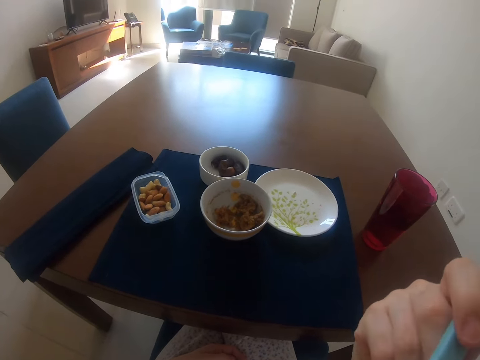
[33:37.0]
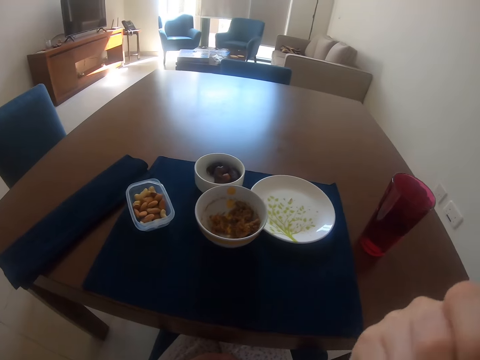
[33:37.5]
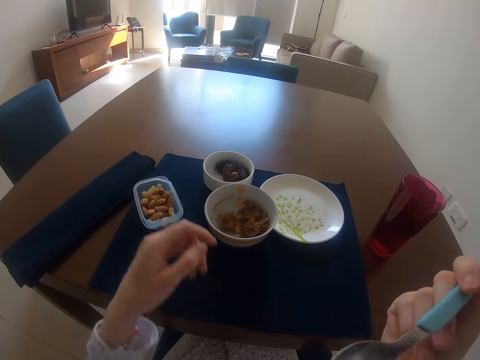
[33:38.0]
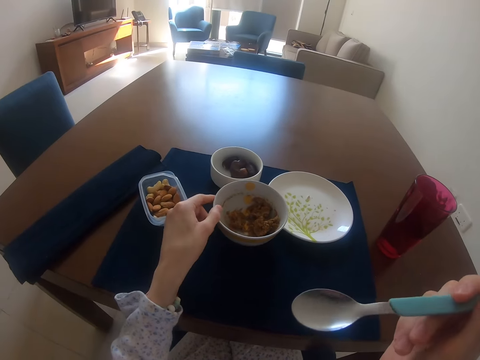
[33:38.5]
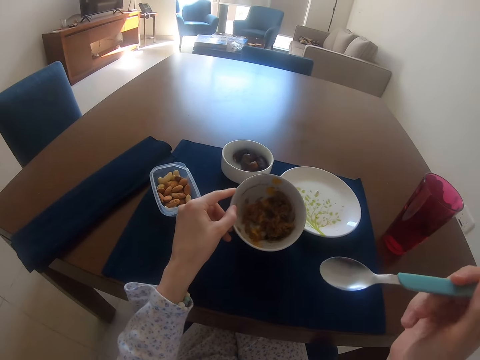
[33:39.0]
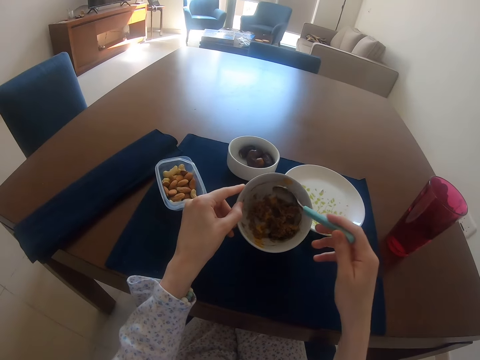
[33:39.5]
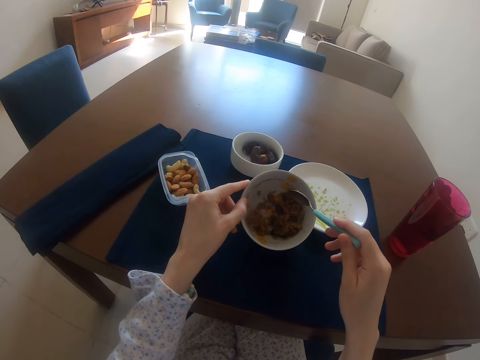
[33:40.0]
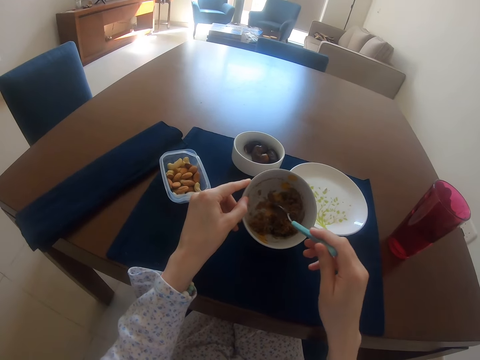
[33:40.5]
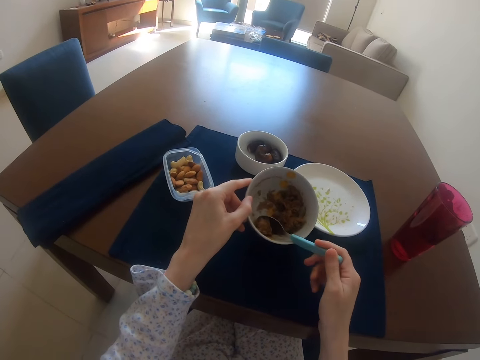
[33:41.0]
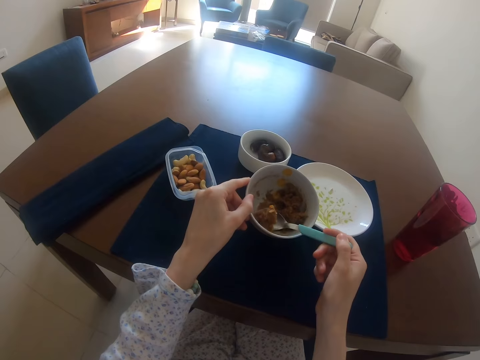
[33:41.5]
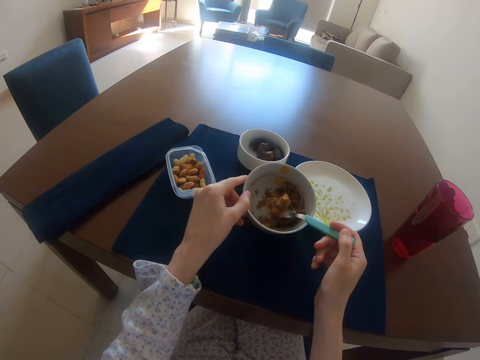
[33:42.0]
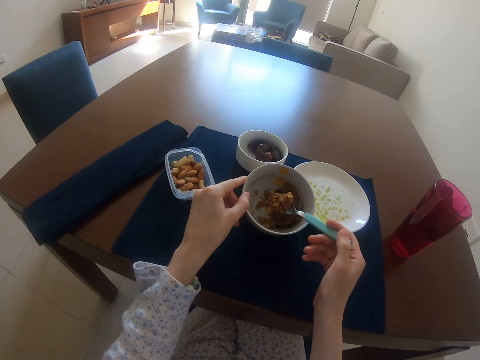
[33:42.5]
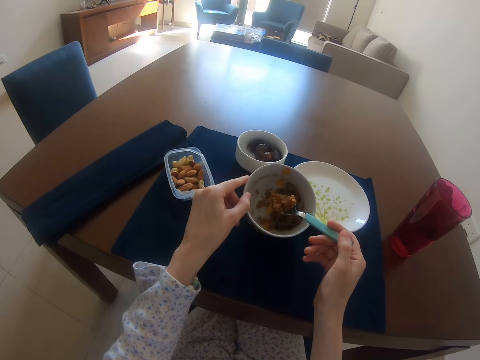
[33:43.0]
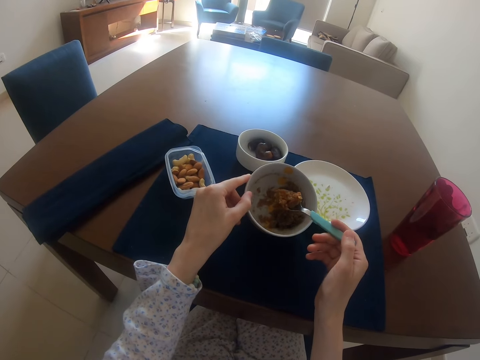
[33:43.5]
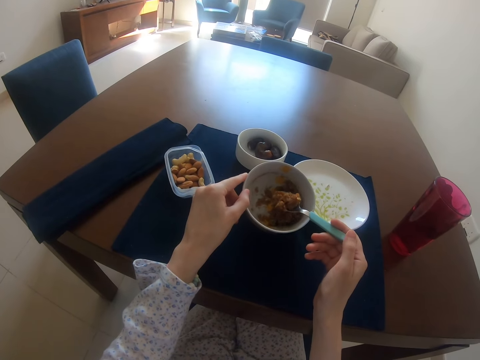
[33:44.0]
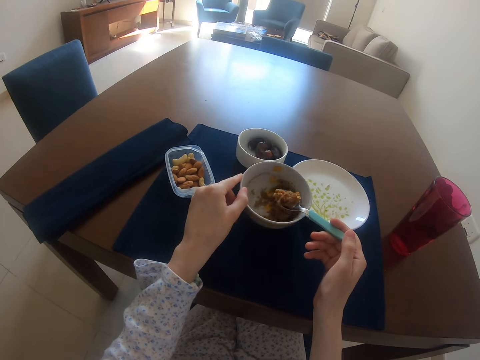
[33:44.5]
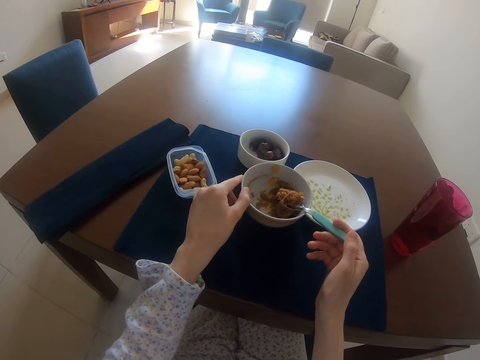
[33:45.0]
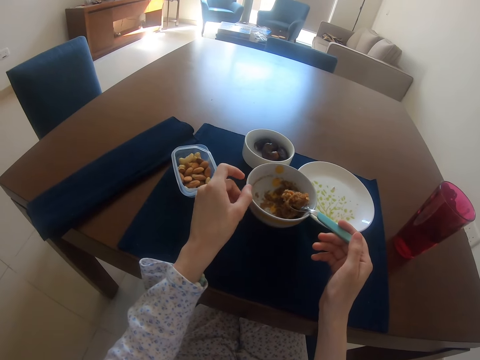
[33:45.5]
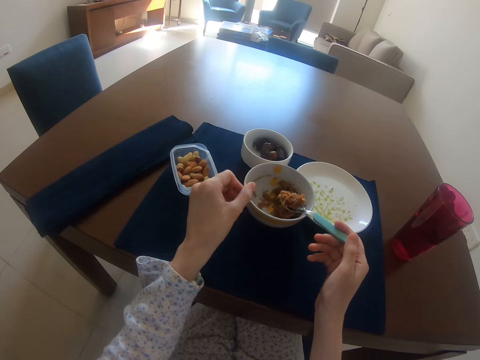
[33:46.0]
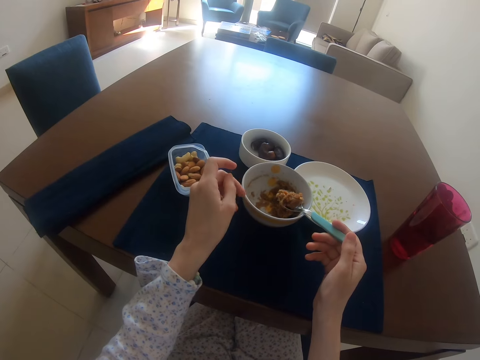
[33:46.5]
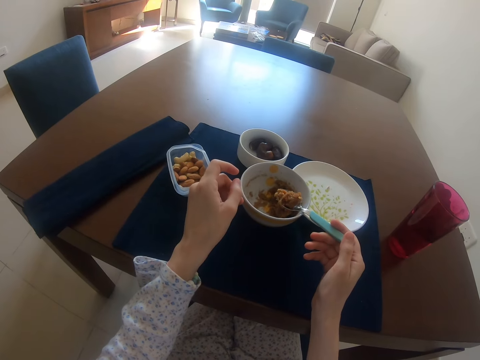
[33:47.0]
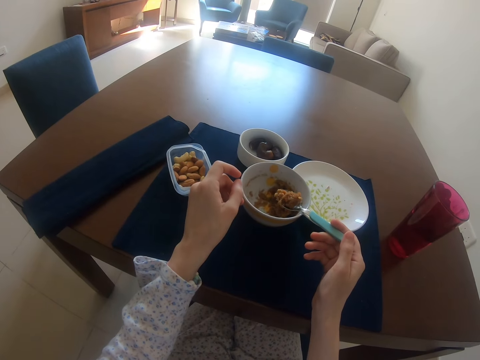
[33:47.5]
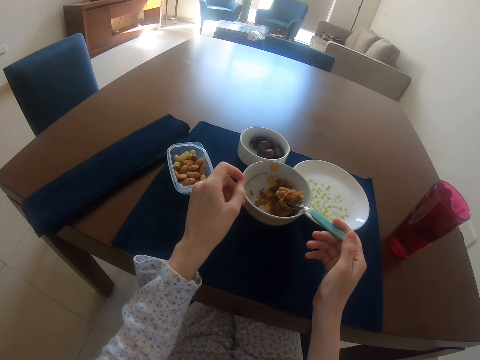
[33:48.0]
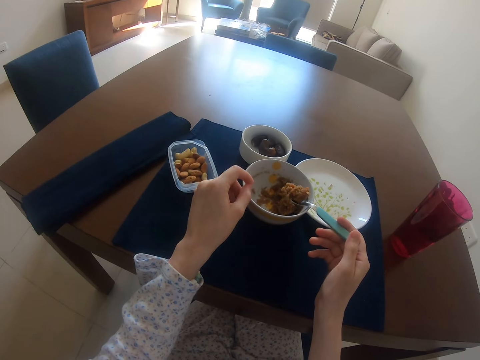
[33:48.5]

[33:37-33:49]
The camera wearer holds the plate with the left hand. They scoop food from the plate with a spoon. They stare at the food.

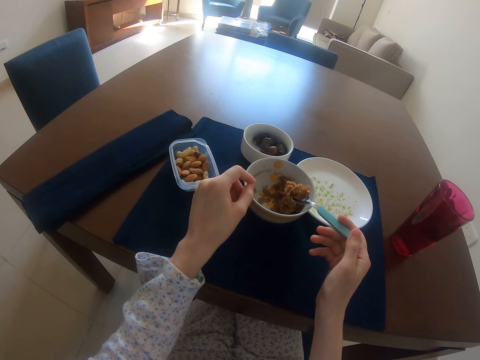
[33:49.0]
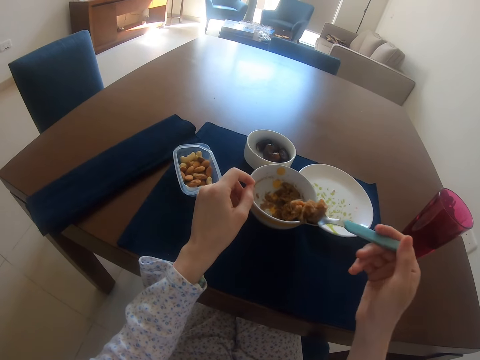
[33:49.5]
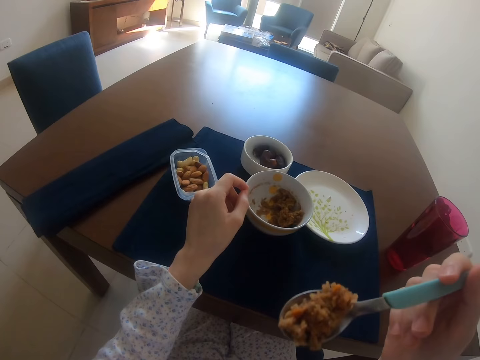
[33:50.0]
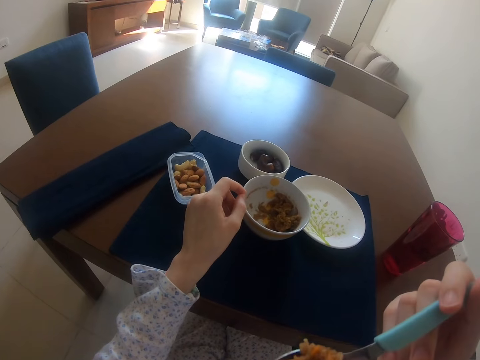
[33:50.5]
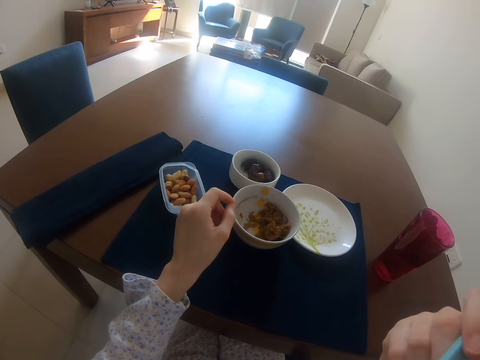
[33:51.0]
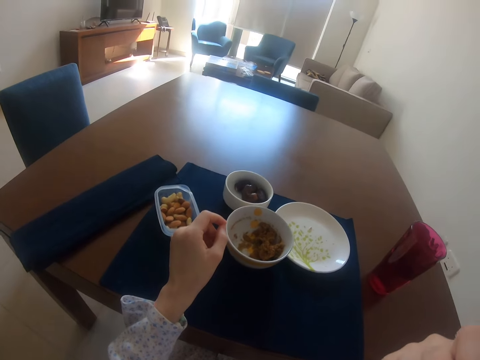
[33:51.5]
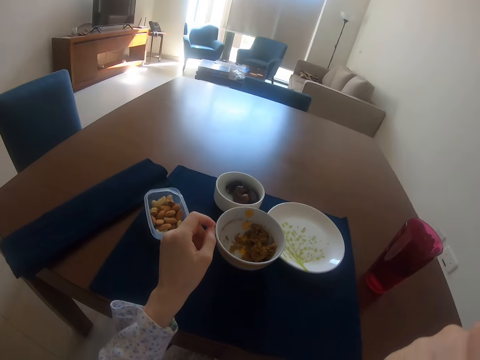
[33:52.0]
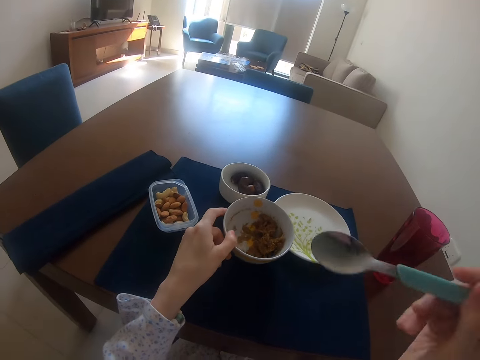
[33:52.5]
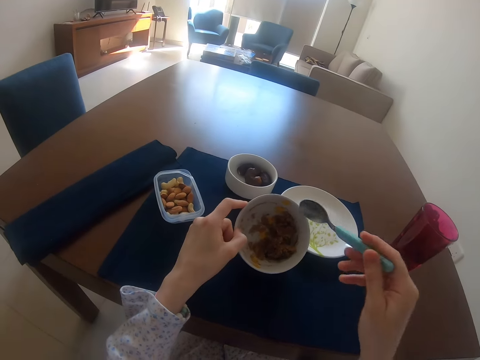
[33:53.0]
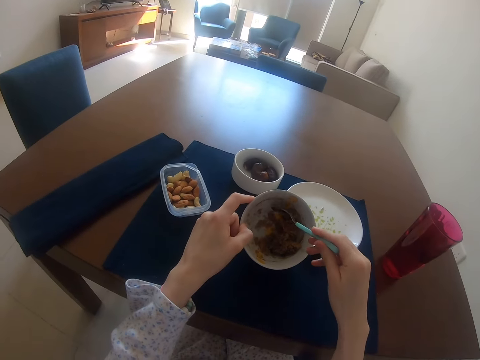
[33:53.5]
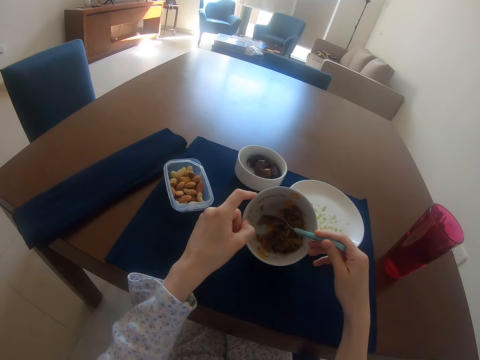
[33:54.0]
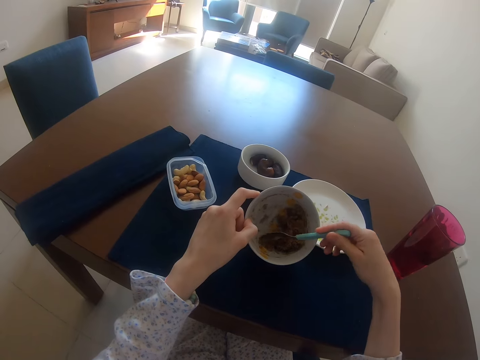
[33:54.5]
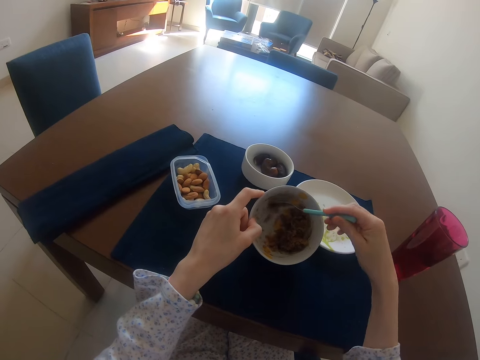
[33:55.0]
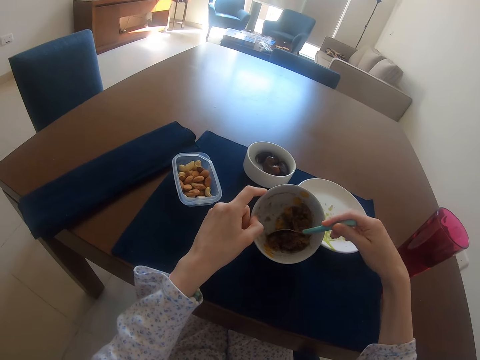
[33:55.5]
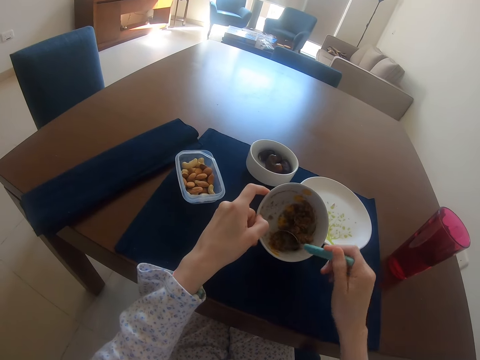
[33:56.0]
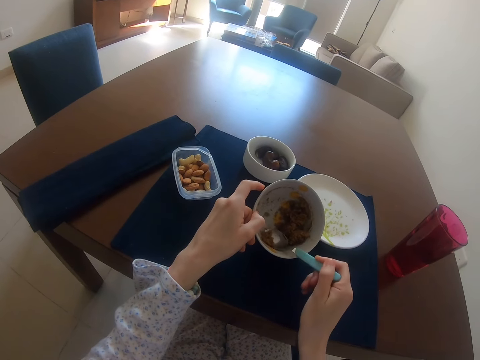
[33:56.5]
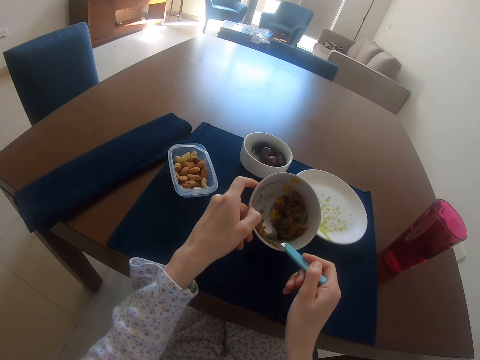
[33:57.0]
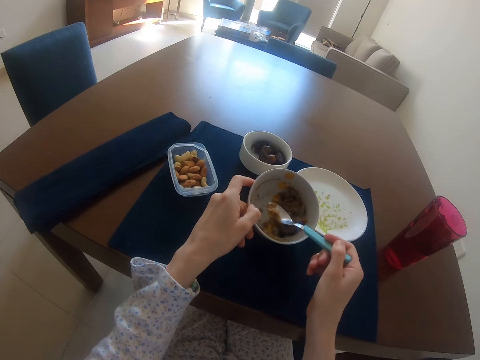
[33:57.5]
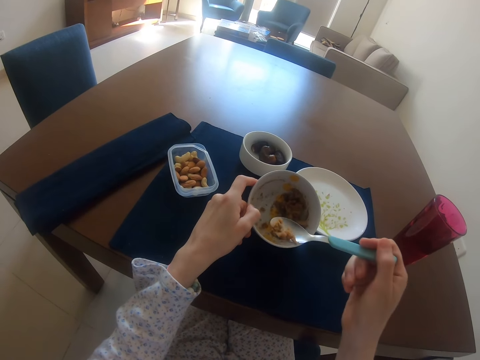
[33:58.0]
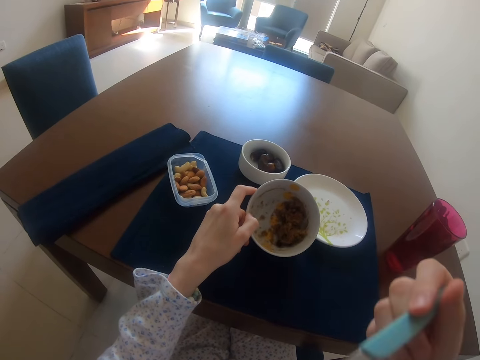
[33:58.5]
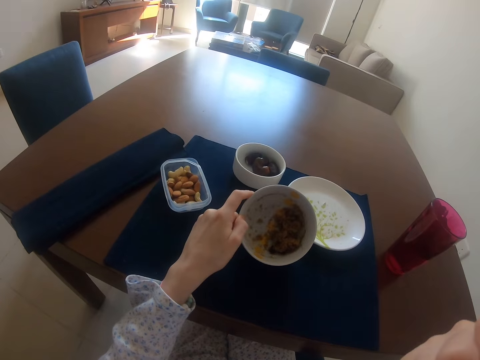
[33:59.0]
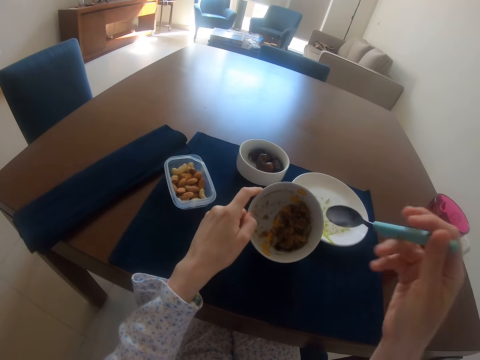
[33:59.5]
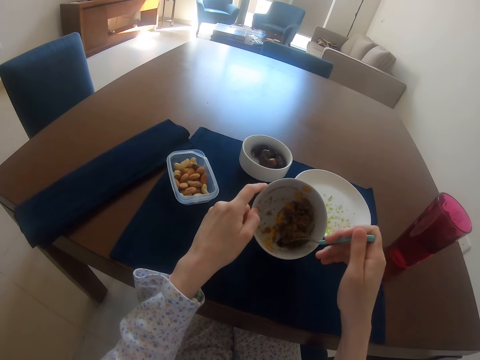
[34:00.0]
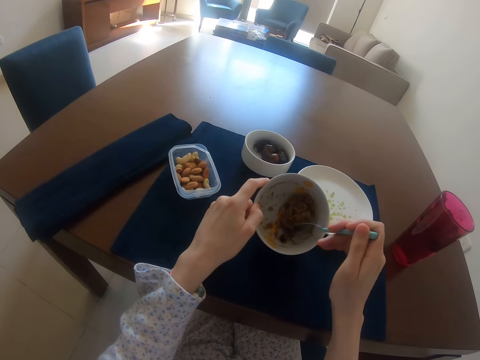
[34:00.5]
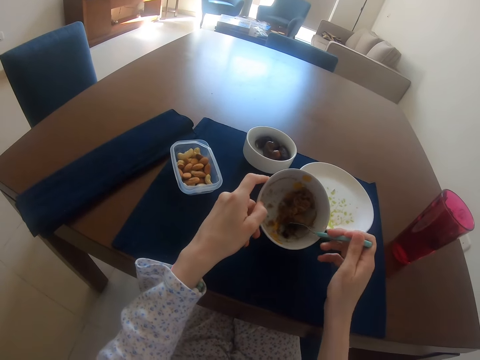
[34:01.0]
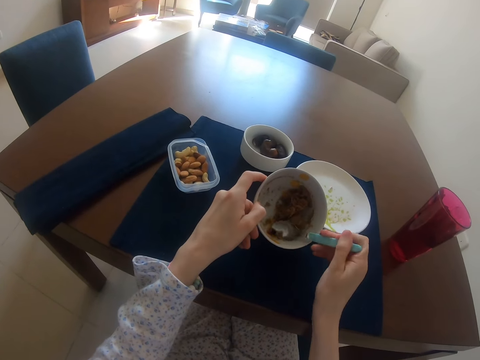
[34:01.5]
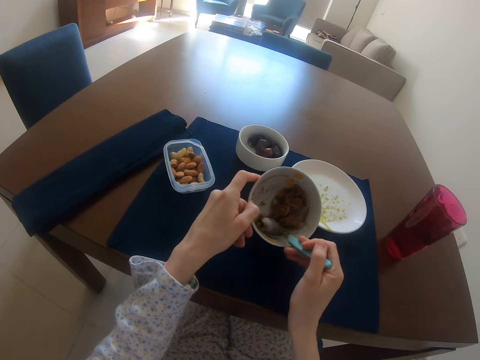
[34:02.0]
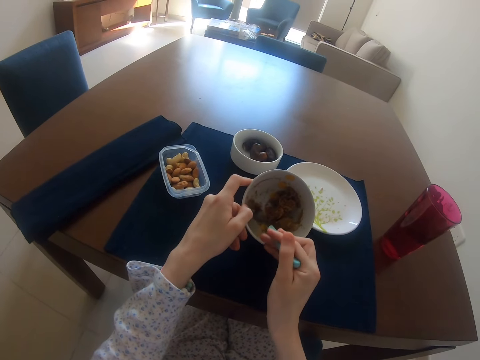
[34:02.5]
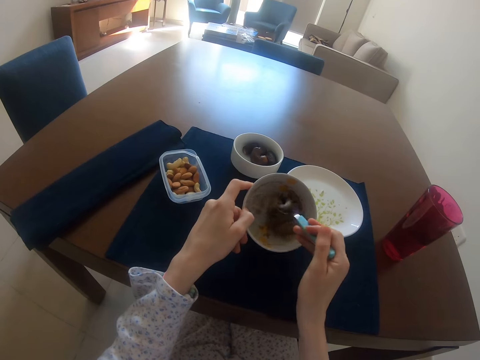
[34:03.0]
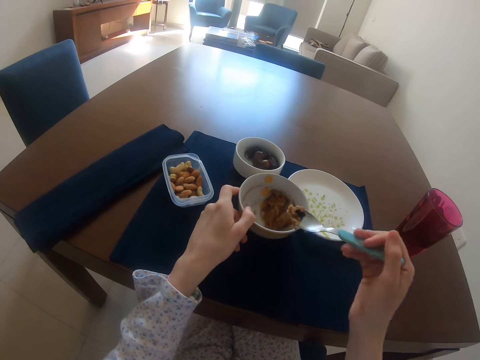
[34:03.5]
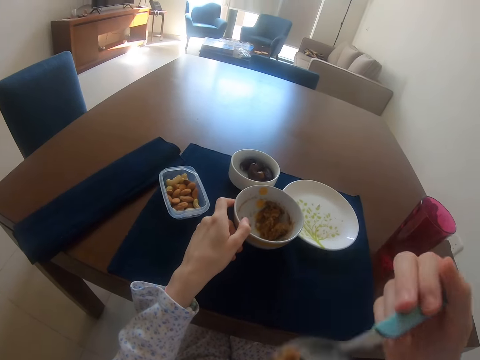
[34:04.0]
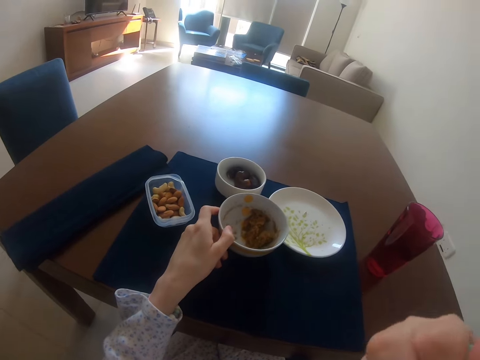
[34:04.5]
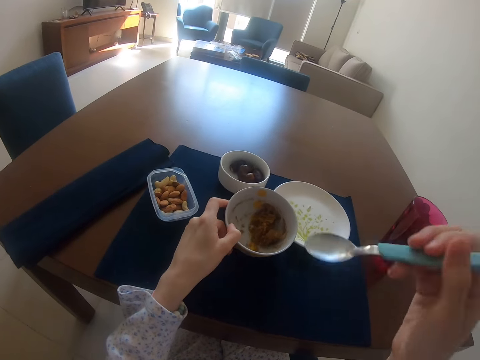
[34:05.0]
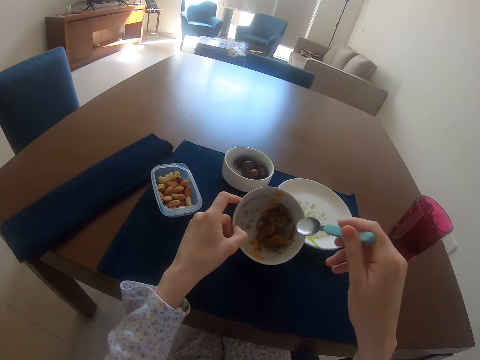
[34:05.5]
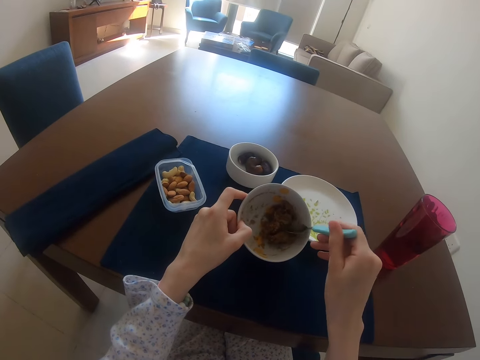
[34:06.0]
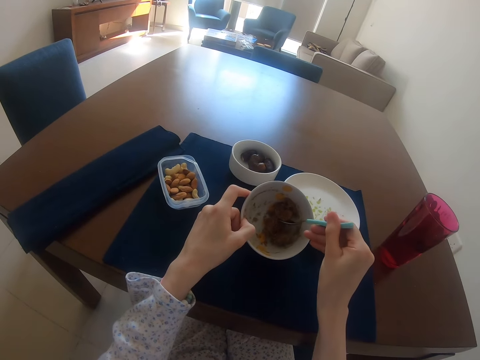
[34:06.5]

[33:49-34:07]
The camera wearer eats the food. They bend the plate on the table. They scoop food from the plate with a spoon. They eat the food. They push food in the plate. They scoop food from the plate with a spoon. They eat the food. They scoop food from the plate with a spoon.
